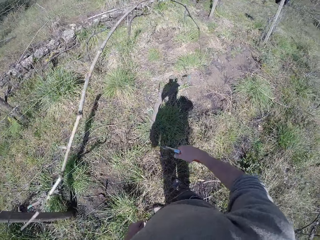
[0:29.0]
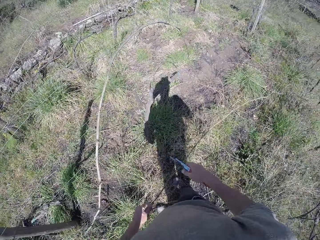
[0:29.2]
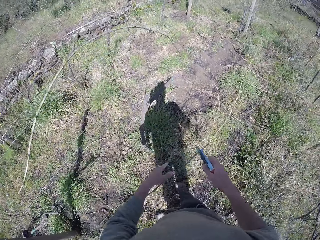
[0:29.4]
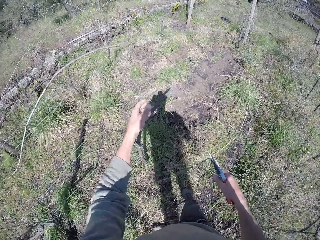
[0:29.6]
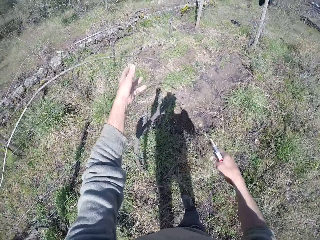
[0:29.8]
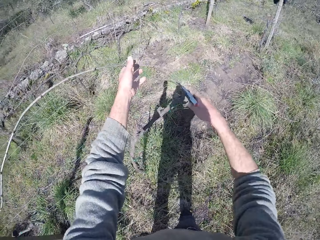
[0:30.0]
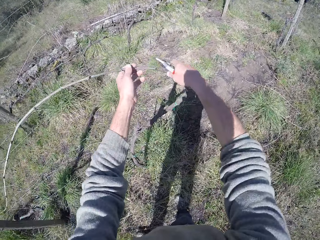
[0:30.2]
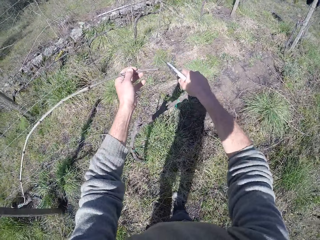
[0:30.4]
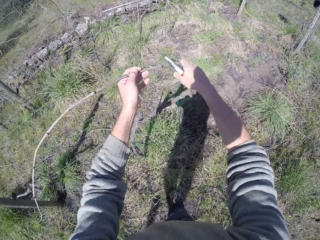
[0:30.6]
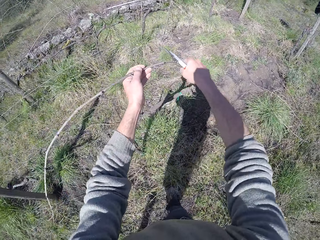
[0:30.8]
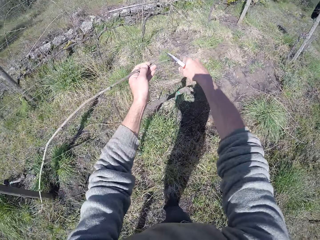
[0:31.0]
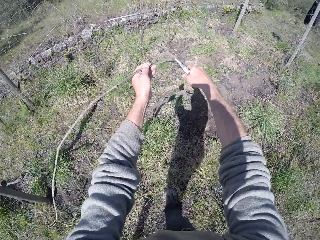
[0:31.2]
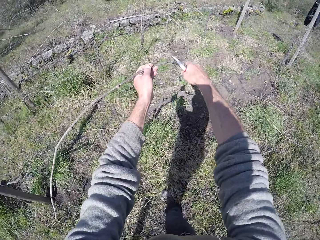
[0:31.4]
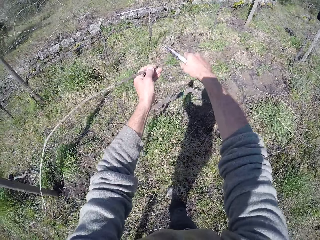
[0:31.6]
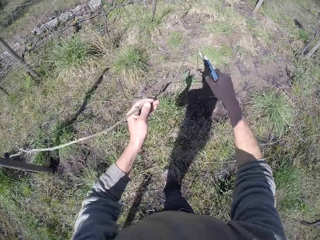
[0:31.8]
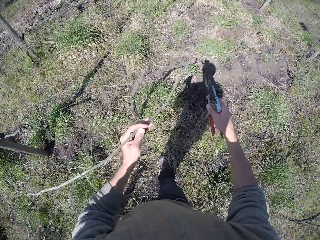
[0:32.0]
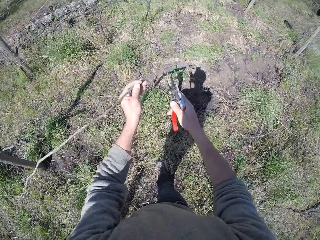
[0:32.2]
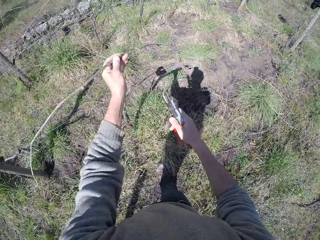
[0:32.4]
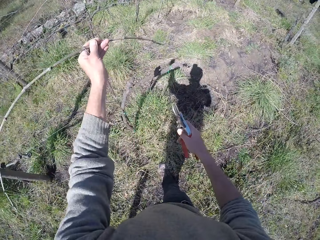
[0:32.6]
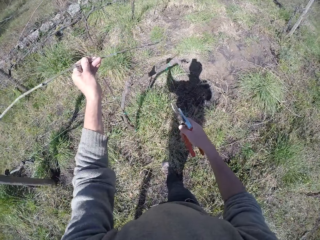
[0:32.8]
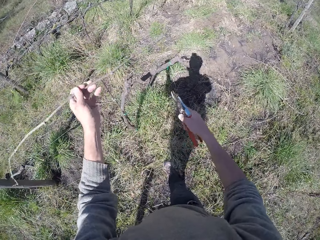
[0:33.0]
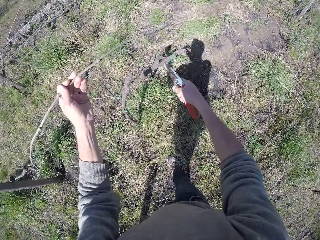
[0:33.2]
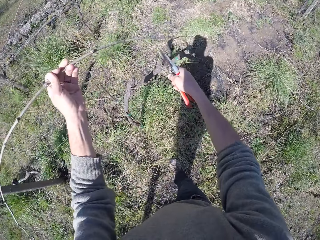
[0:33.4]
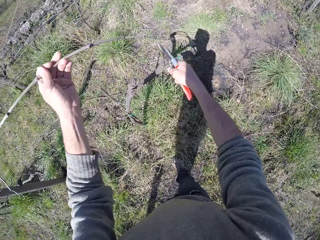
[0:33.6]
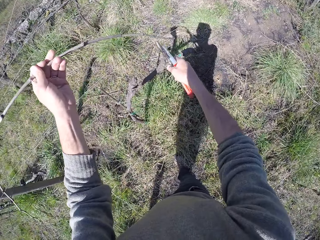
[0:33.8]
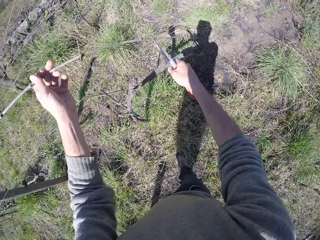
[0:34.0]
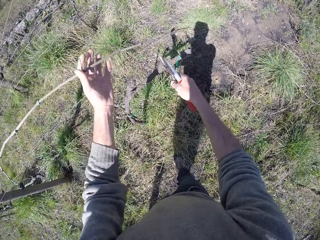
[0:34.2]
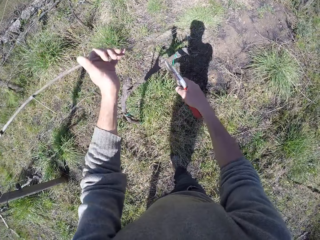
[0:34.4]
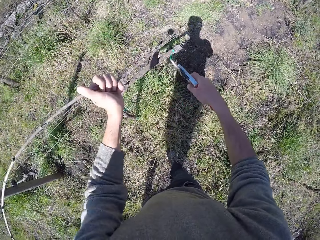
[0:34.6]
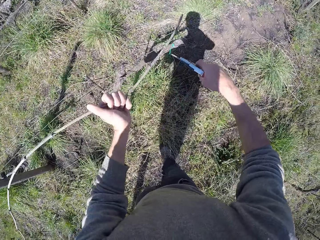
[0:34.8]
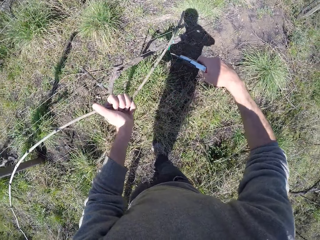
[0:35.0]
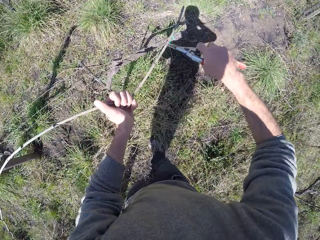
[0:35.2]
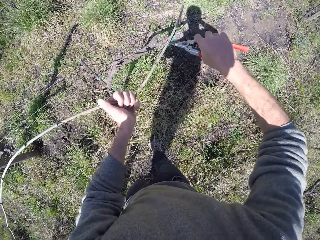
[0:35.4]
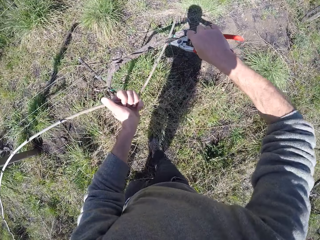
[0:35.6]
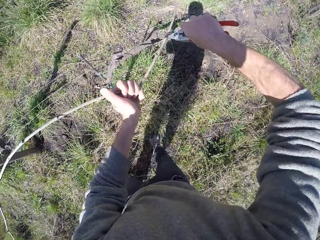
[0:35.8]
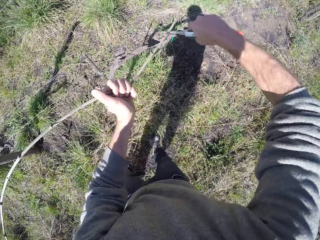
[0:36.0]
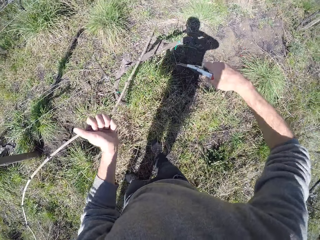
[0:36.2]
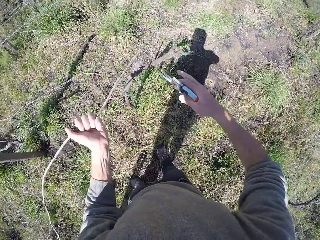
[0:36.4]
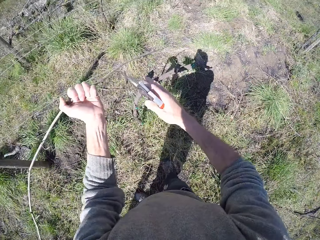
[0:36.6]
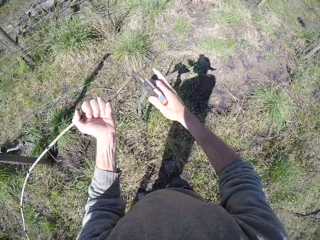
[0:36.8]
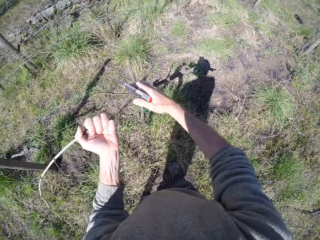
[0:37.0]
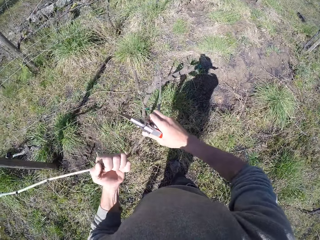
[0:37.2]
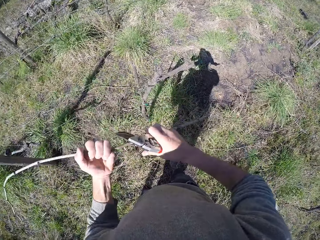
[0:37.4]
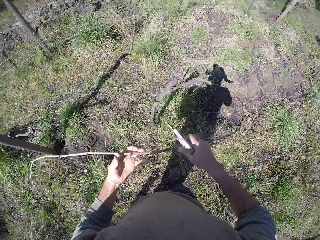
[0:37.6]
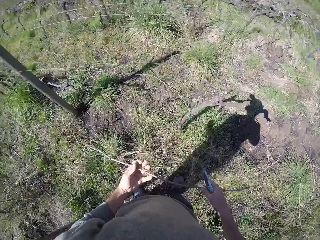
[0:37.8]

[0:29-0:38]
The camera wearer drops the twig on the floor with his left hand. He holds a twig on the wire fence with his left hand. He cuts the twig in his left hand with the pruner in his right hand. He pulls the twig with his left hand. He cuts the twig in his left hand with the pruner in his right hand. He cuts wire. He pulls the twig with both his hands.

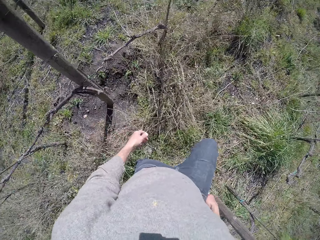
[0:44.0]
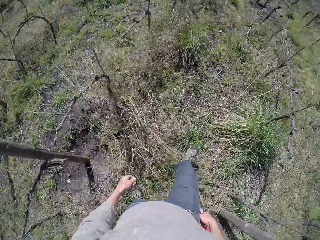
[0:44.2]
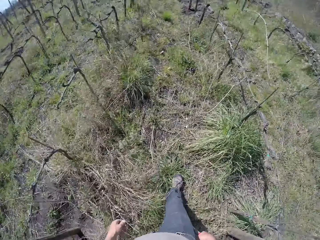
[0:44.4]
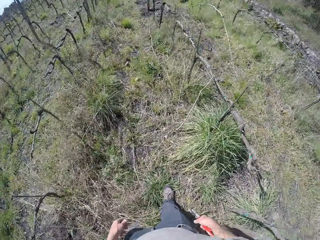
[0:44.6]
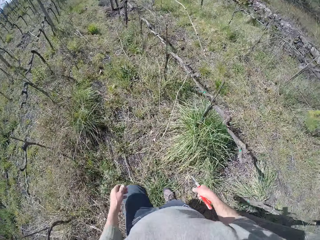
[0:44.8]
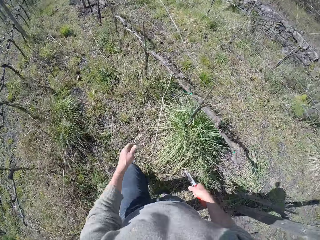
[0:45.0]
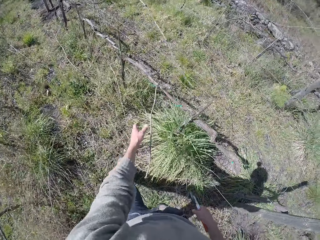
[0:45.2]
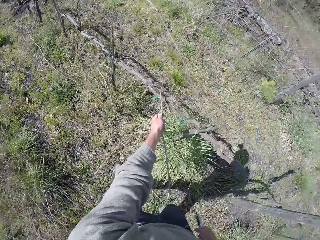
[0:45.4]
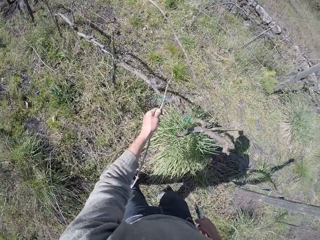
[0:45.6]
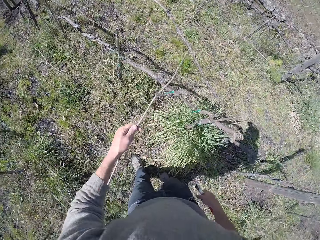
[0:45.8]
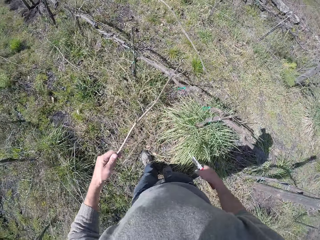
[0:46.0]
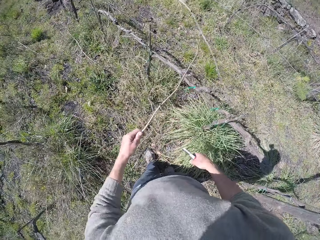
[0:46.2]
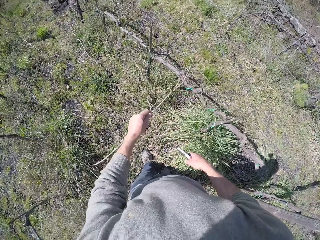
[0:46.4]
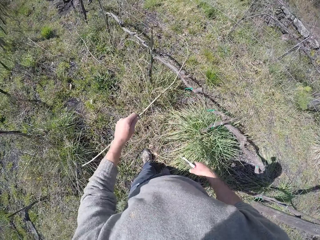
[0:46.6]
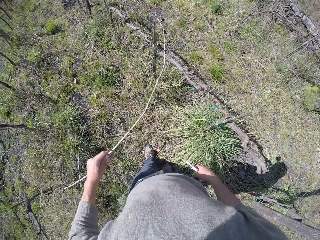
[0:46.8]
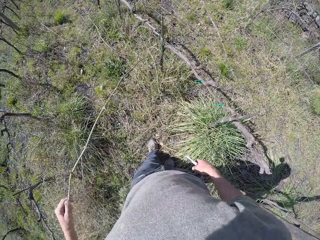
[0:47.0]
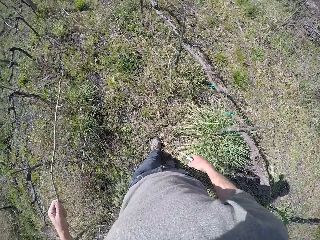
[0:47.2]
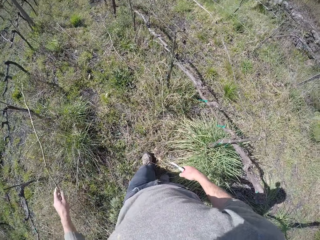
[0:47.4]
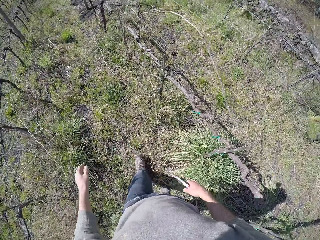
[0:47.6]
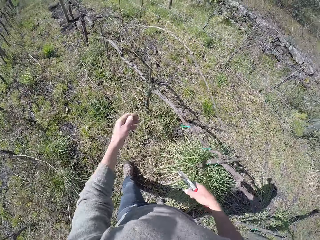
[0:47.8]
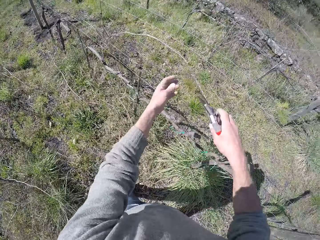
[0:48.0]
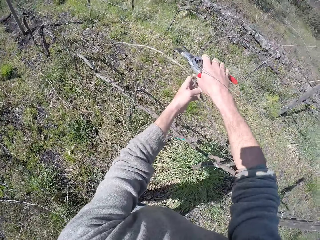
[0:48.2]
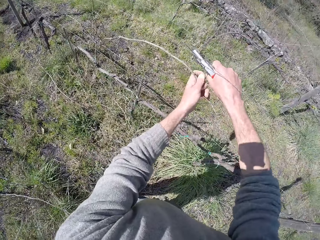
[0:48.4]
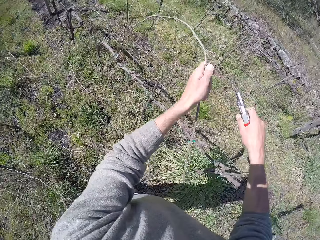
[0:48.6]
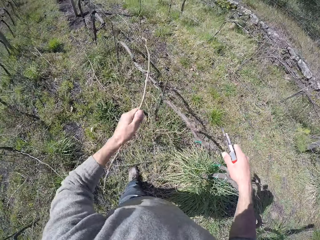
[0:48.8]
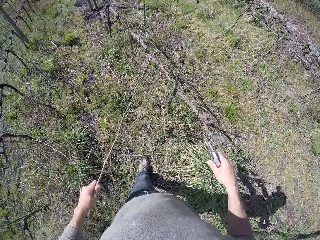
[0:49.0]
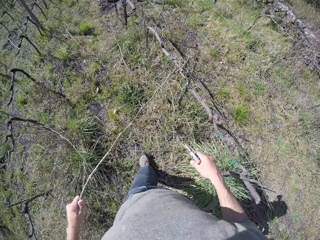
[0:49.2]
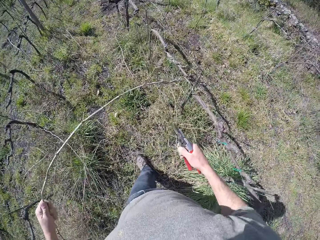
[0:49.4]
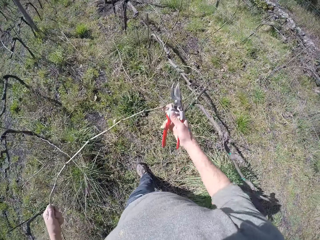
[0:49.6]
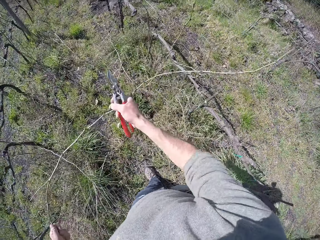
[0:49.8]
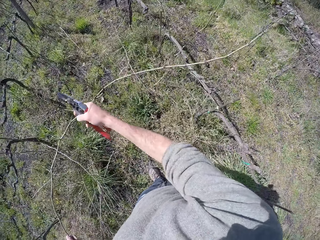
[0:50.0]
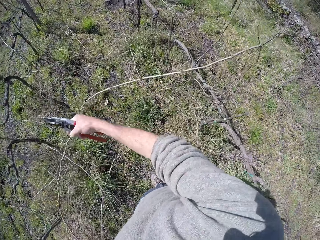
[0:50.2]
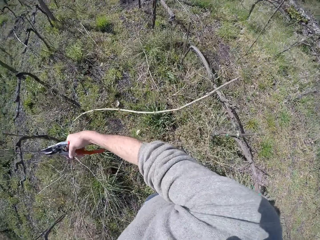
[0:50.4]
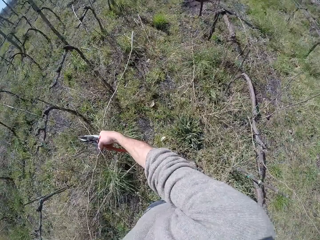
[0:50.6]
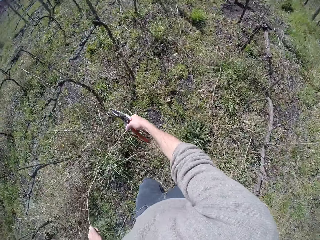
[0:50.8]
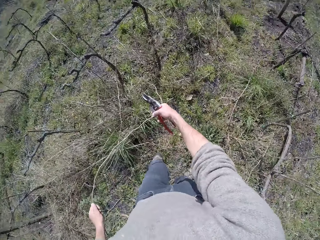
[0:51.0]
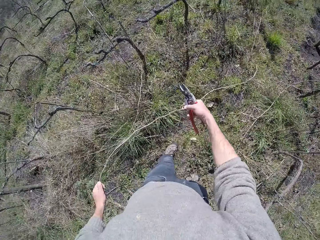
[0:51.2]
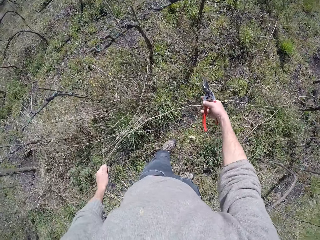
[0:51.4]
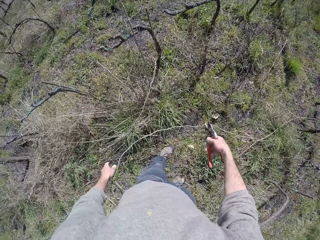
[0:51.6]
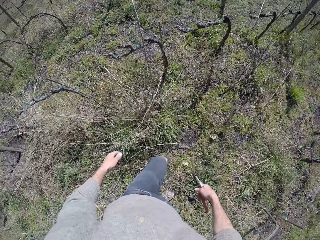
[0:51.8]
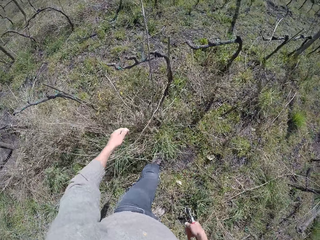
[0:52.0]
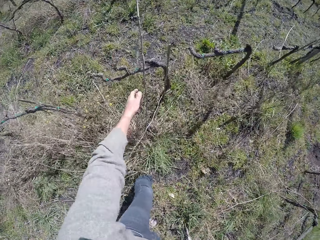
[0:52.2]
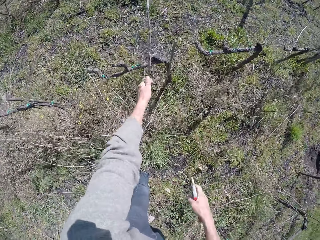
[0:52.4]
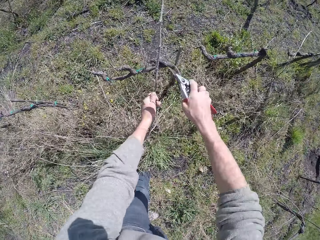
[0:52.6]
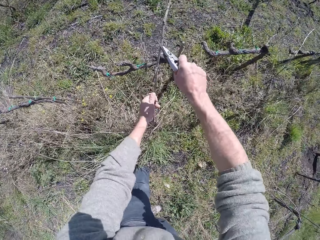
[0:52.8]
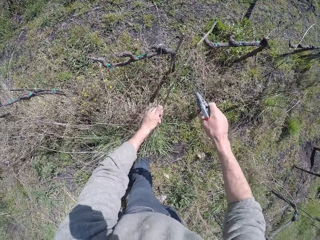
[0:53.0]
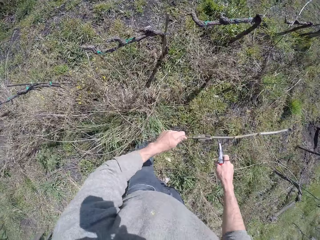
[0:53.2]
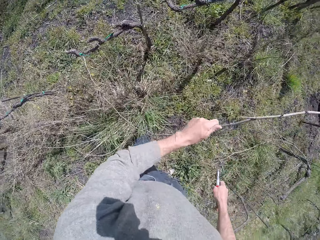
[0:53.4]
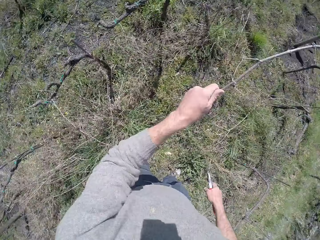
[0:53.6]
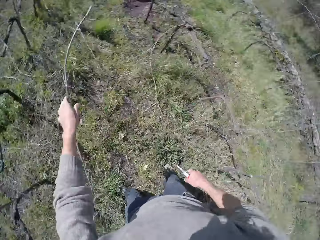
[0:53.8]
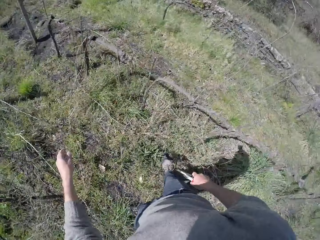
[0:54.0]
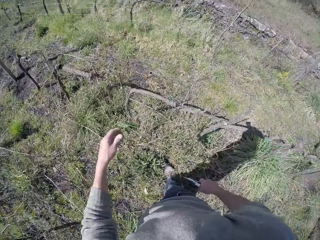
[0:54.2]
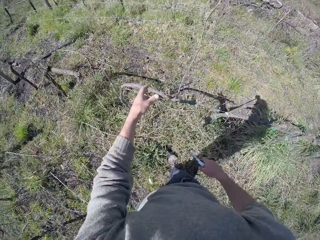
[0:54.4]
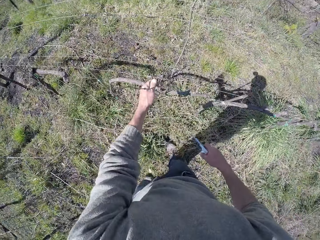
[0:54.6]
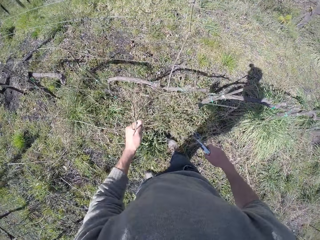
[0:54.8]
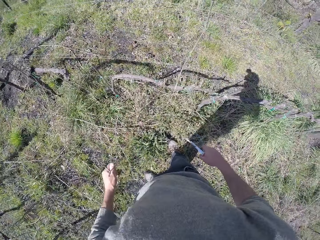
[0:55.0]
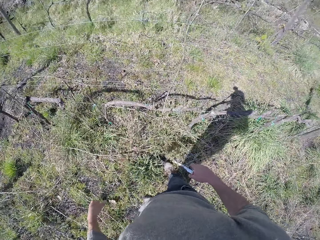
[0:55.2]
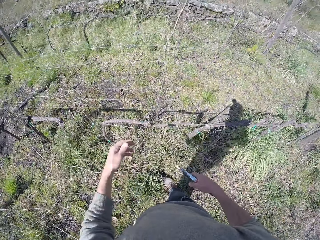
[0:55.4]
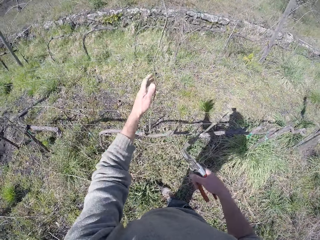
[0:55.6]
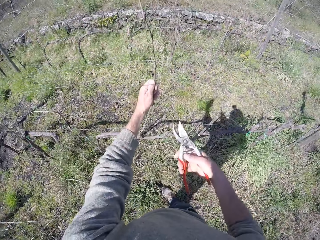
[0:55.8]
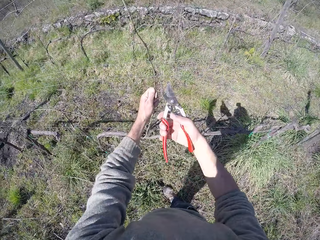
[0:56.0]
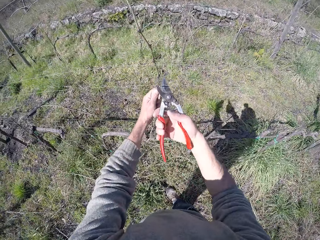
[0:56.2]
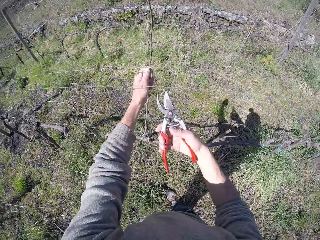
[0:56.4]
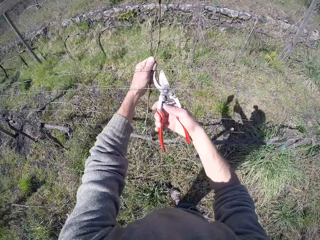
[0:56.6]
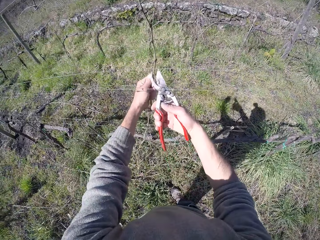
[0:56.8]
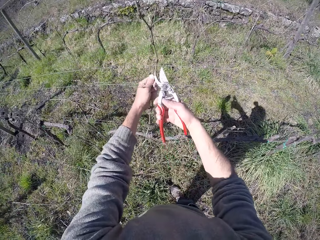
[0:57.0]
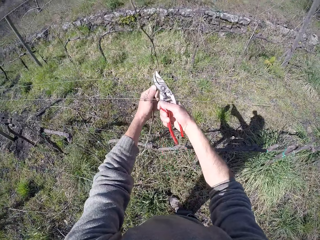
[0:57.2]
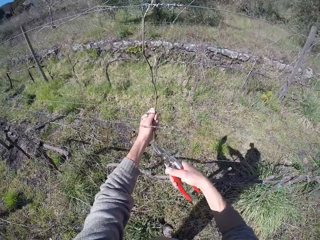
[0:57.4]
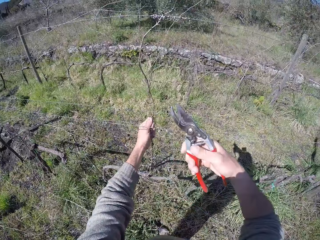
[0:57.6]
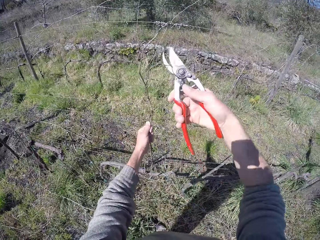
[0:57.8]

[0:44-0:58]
The camera wearer pulls a twig from the wire fence with his left hand. He drops the twig on the floor with his left hand. He holds a twig on the wire fence with his left hand. He cuts the twig from the wire fence with the pruner in his right hand. He drops the twig on the floor with both hands. He pulls a twig from the wire fence with his left hand. He cuts the twig in his left hand with the pruner in his right hand. He drops the twig on the floor with his left hand. He drops a twig on the floor from the wire fence with his left hand. He pulls a twig from the wire fence with his left hand. He cuts the twig in his left hand with the pruner in his right hand.
